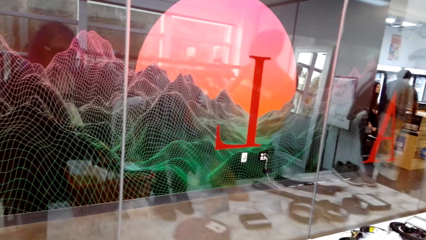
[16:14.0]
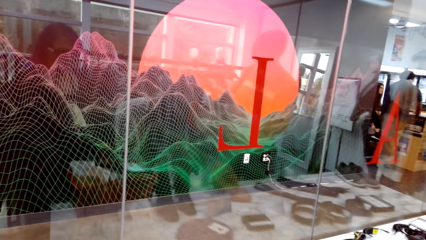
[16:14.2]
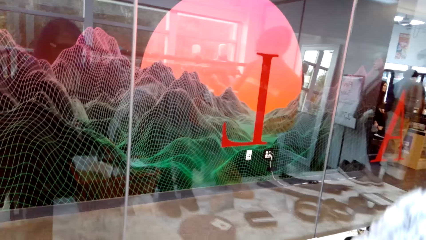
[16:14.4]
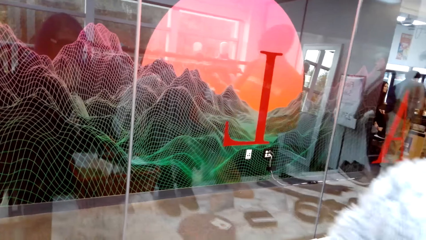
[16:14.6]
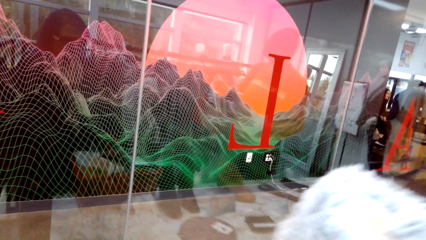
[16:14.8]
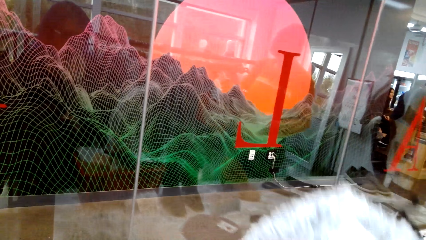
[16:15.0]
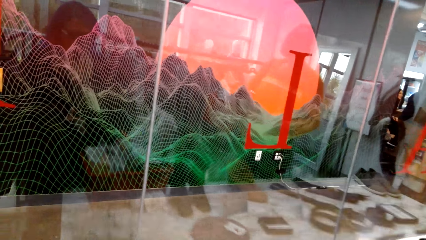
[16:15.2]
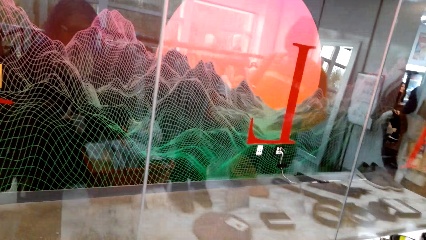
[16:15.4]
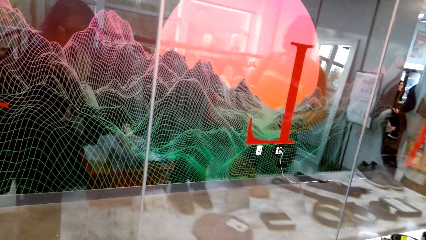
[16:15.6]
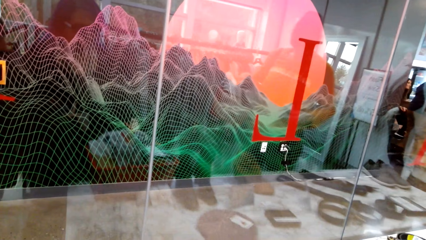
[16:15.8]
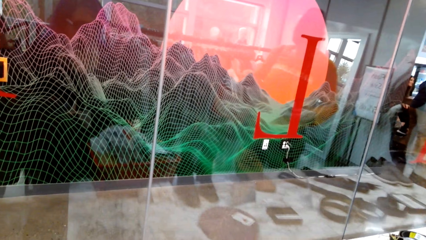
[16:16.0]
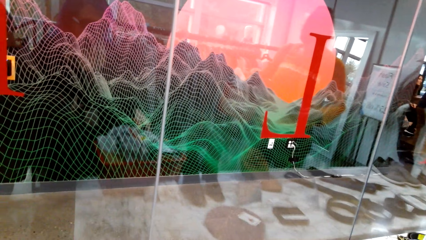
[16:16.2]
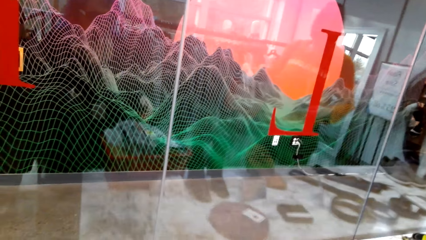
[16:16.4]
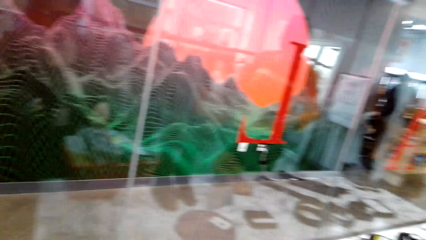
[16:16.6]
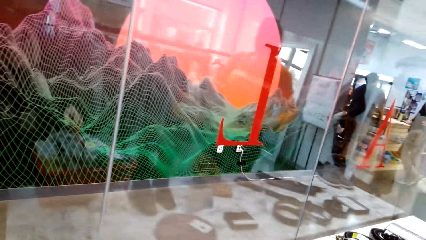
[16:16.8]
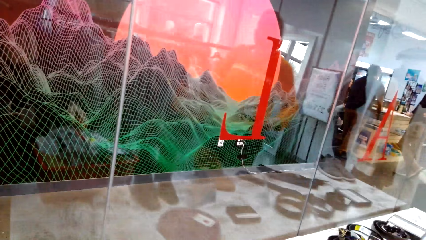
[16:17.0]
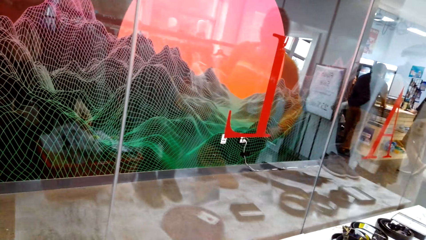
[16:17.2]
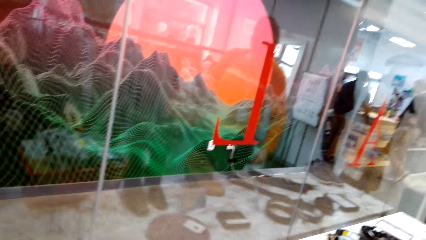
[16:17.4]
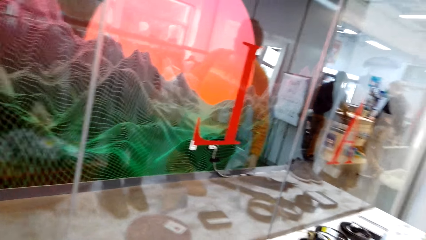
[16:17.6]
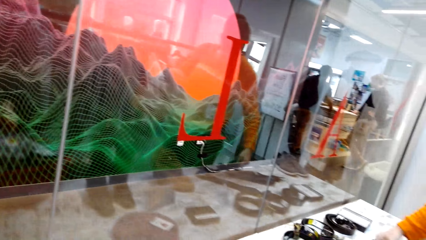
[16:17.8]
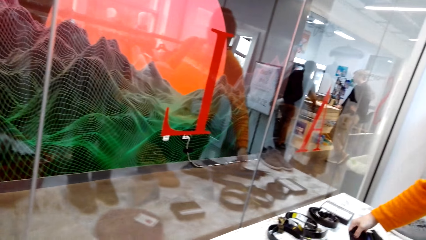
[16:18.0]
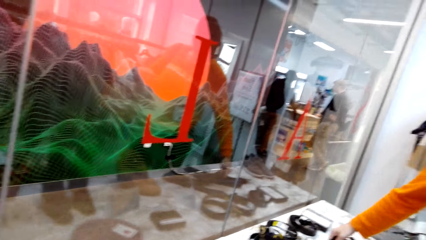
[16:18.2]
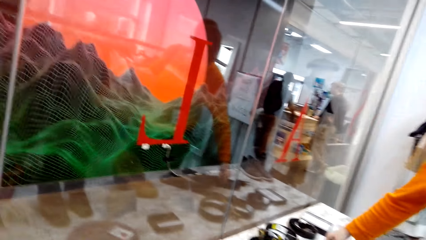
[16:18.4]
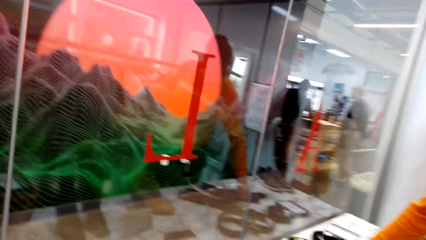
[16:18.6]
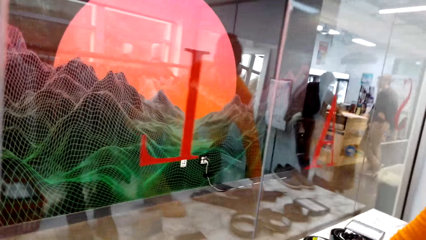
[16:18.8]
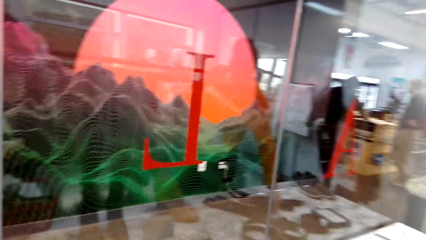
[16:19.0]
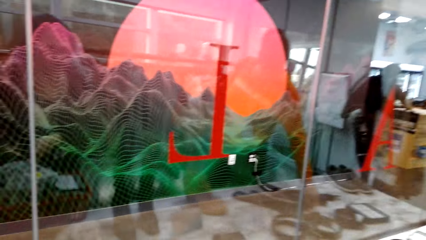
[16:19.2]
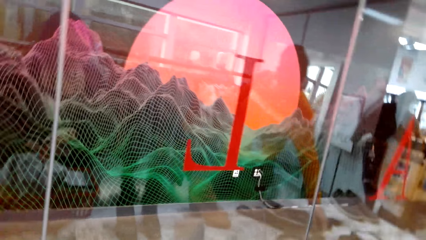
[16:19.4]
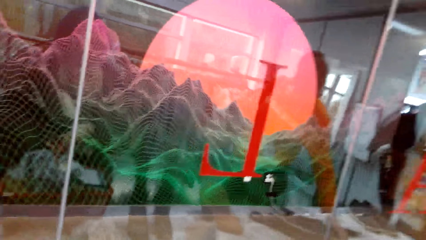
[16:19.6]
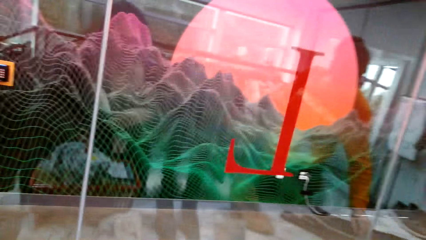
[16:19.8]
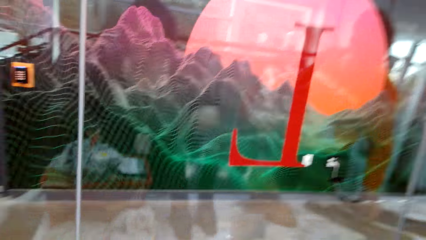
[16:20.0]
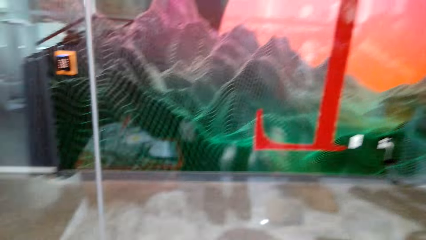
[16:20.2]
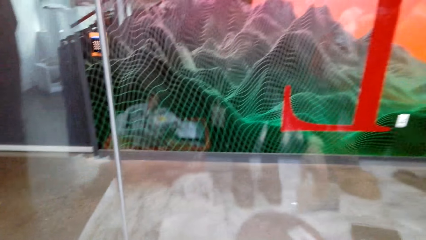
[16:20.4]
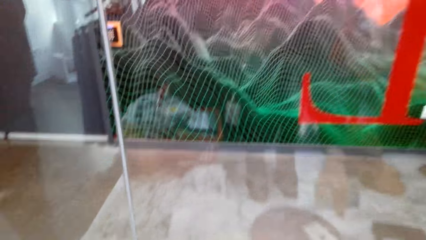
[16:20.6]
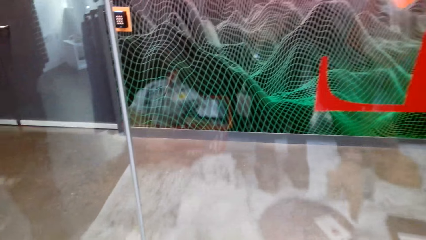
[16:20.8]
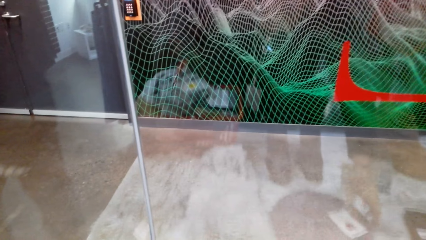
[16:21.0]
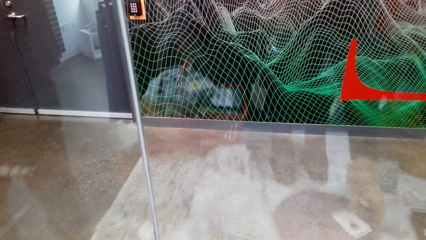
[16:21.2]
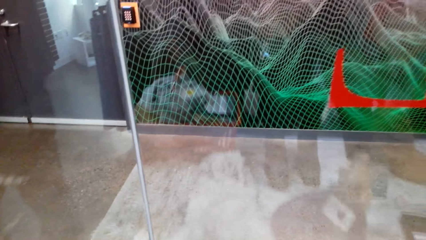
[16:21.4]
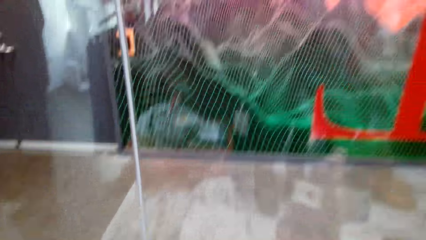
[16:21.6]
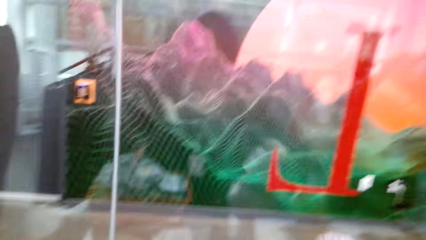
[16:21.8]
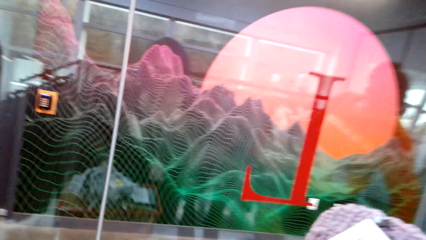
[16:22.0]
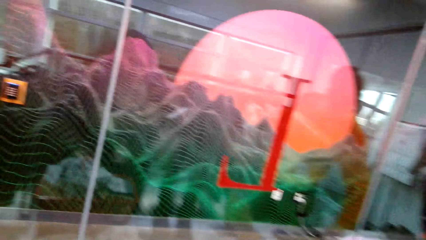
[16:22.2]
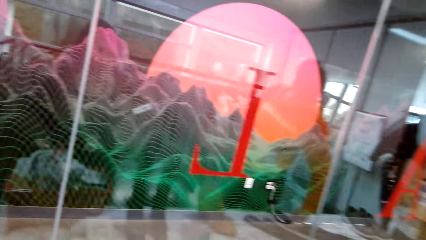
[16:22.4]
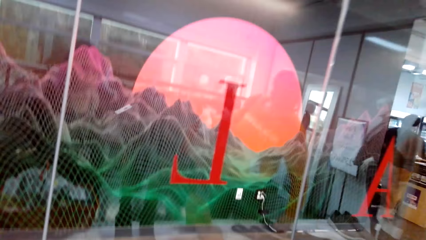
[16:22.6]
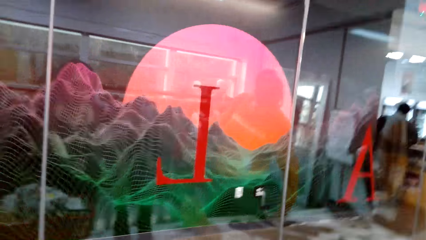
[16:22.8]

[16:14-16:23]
The camera wearer picks the scarf from the table. They place the scarf on the shopping basket. They speak to a woman.

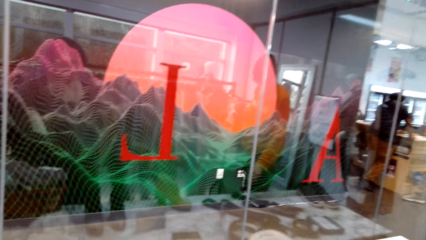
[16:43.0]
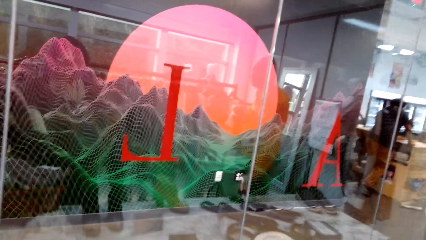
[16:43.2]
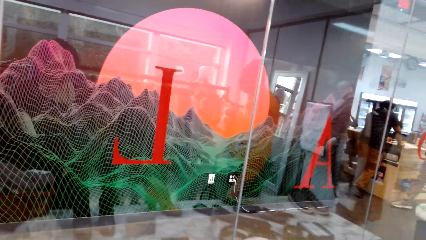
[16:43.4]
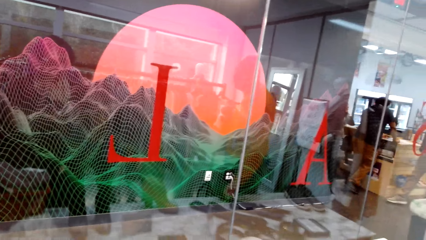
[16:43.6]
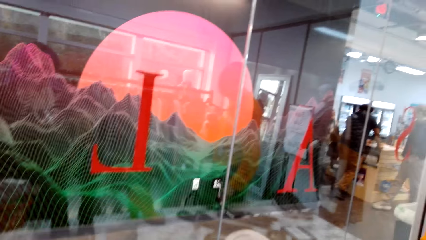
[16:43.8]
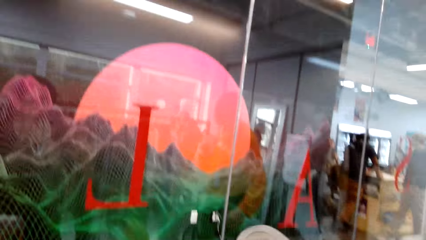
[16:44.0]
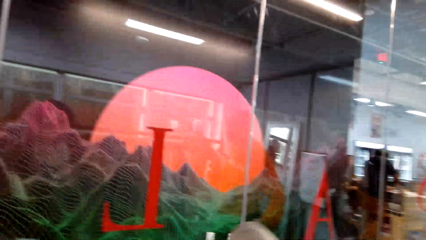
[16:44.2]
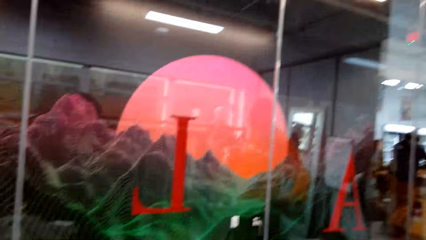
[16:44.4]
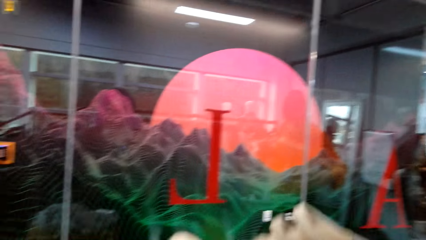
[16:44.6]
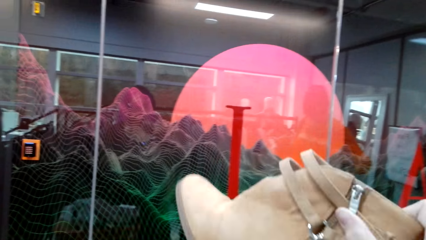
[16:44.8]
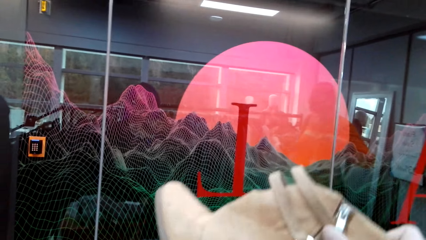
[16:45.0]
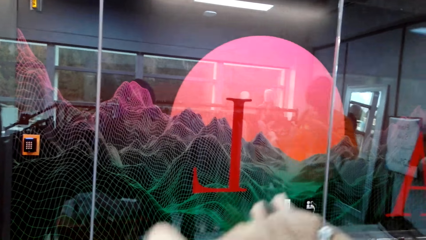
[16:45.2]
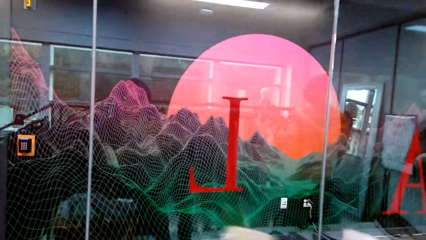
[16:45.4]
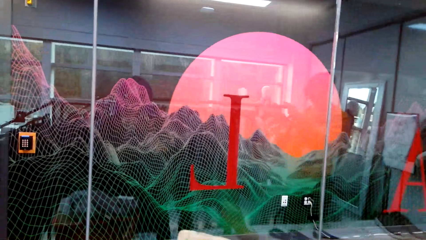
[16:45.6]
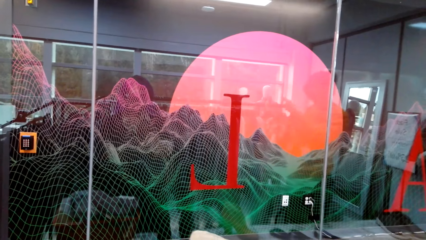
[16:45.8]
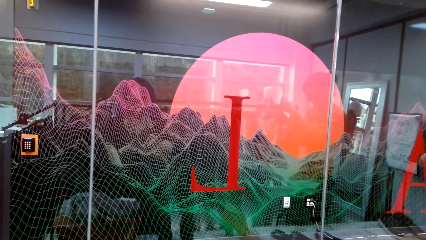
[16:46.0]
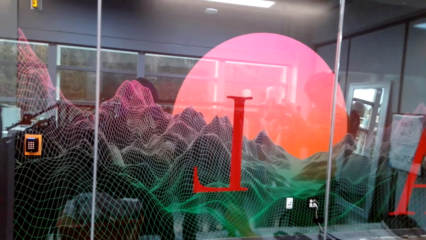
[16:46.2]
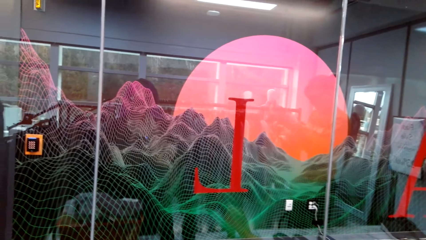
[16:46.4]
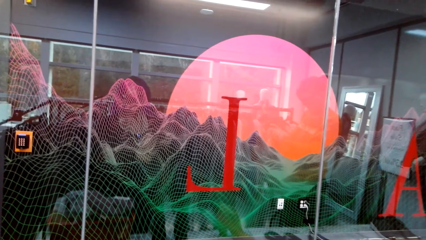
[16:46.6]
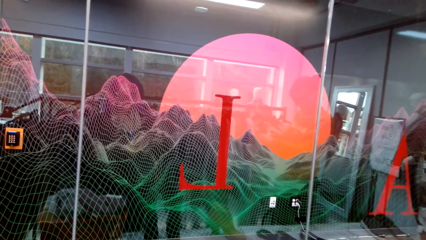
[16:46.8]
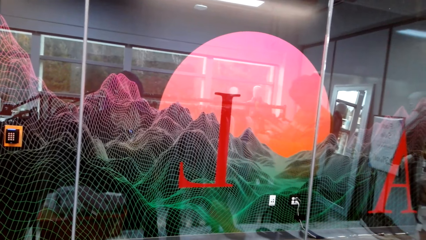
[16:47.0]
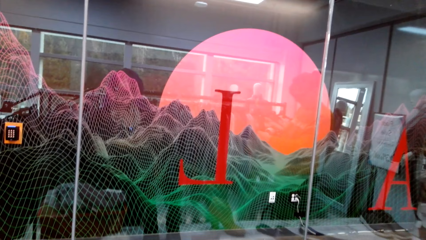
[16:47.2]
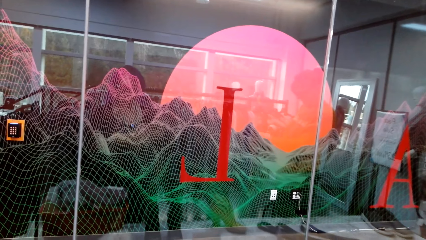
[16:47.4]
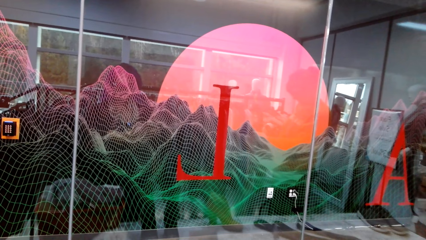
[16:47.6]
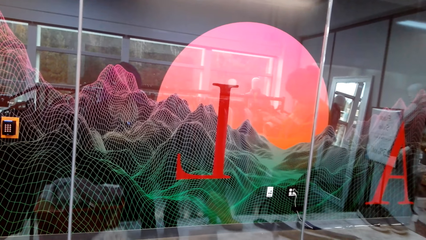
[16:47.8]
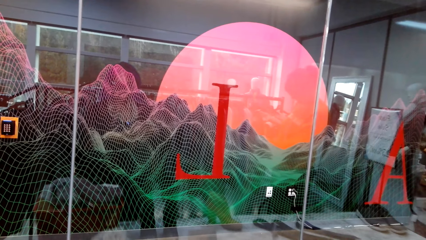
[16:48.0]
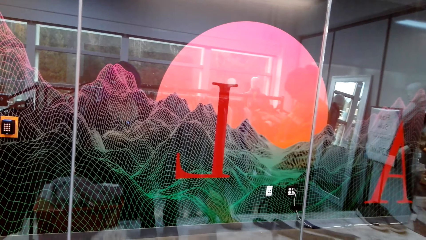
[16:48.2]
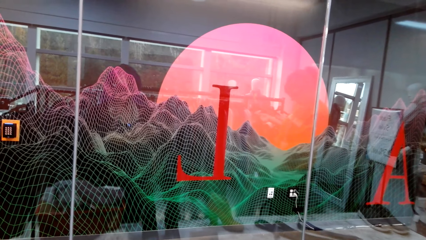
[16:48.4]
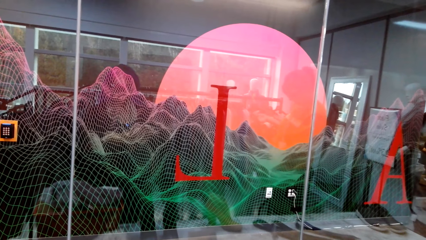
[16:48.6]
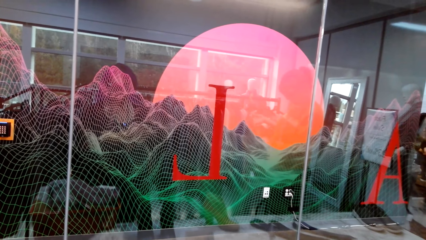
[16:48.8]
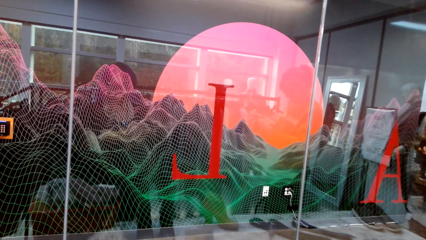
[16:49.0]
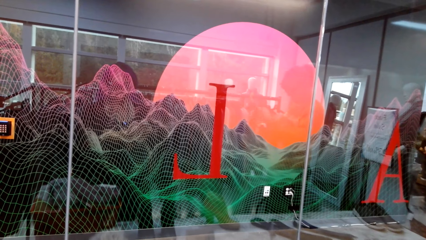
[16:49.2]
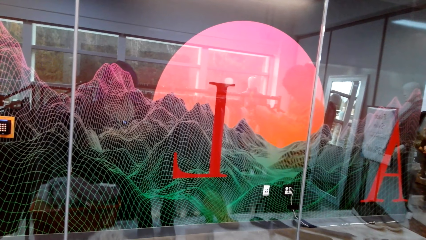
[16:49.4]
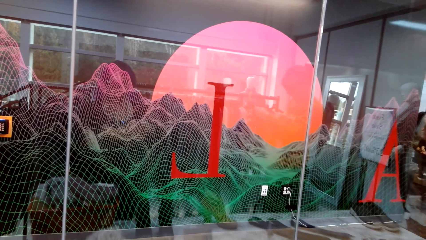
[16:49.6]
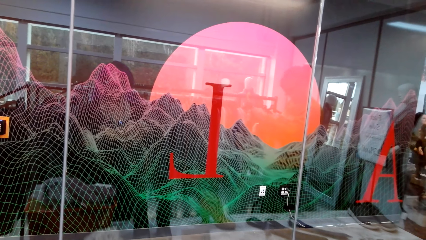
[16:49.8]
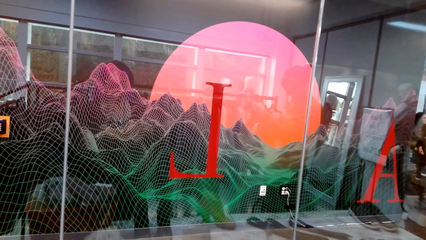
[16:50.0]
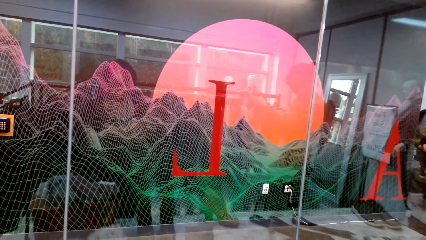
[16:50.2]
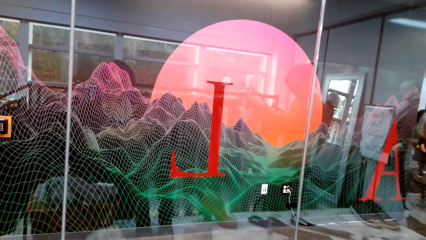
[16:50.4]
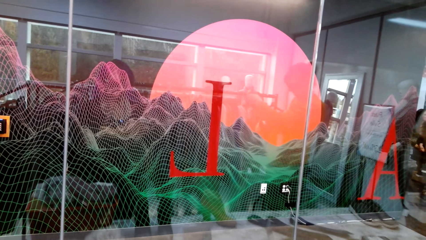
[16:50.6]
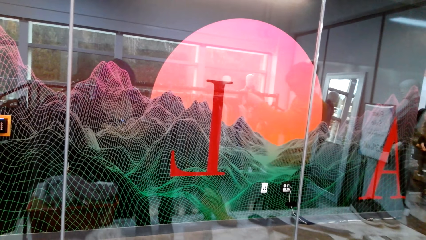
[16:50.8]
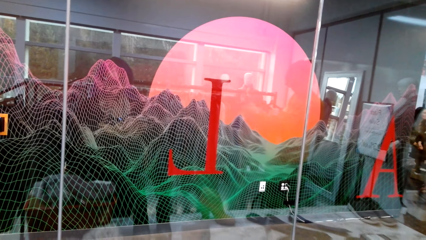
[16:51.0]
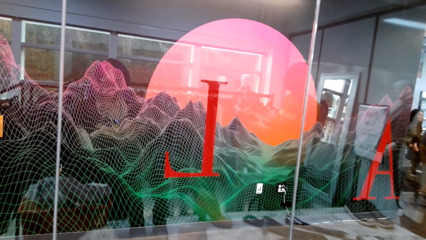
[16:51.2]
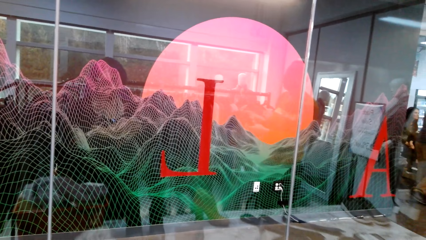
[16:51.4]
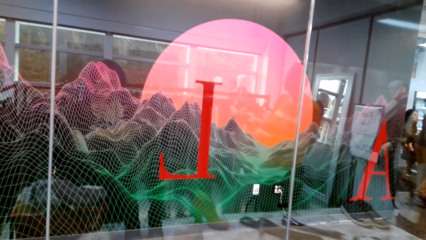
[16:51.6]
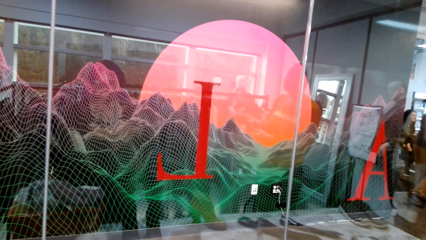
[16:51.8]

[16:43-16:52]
The camera wearer adjusts a shoe. They look around in the clothes shop.
